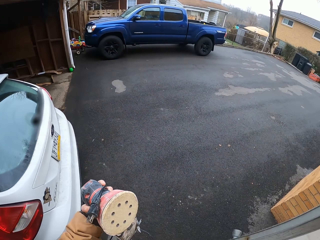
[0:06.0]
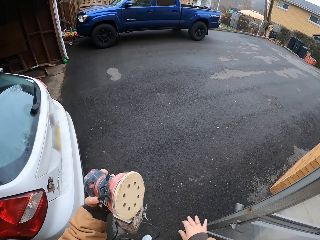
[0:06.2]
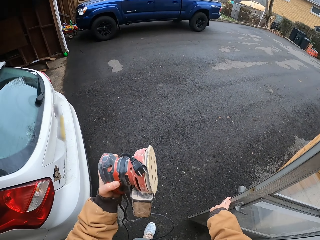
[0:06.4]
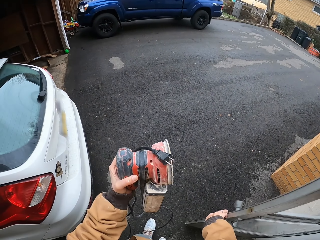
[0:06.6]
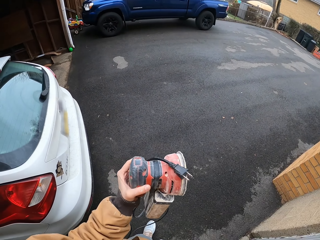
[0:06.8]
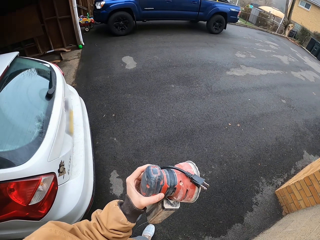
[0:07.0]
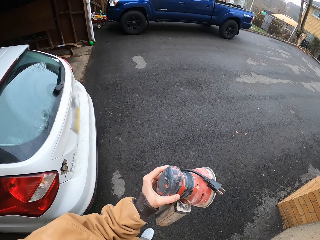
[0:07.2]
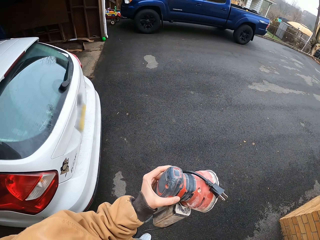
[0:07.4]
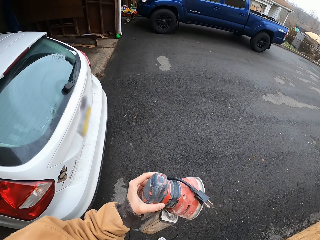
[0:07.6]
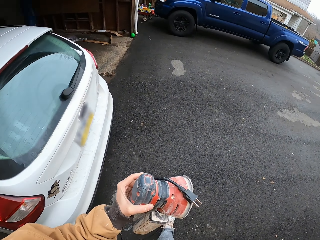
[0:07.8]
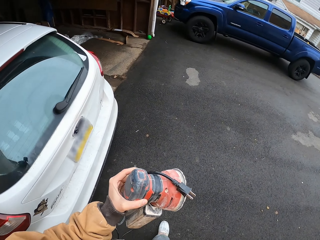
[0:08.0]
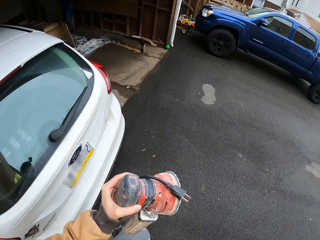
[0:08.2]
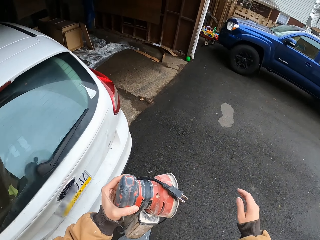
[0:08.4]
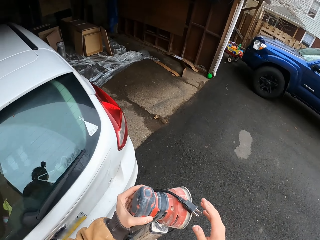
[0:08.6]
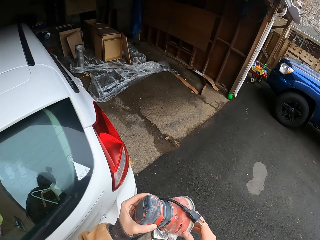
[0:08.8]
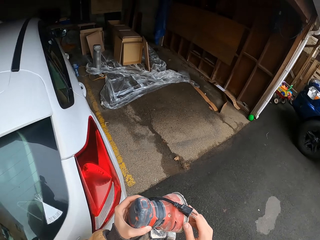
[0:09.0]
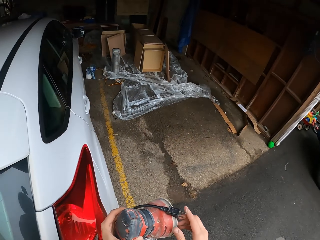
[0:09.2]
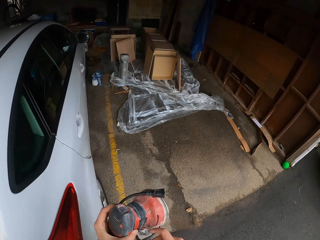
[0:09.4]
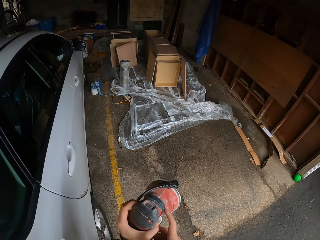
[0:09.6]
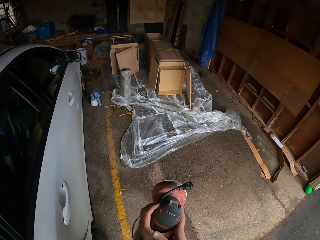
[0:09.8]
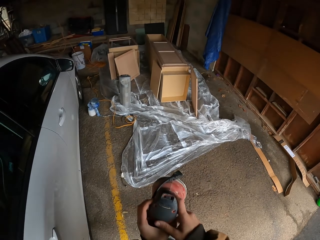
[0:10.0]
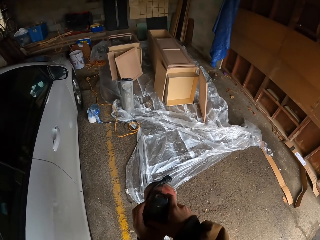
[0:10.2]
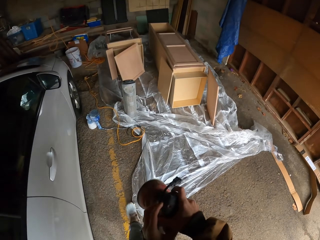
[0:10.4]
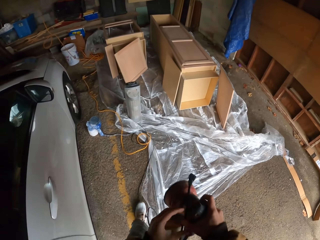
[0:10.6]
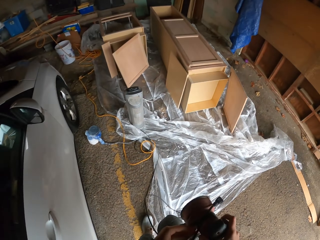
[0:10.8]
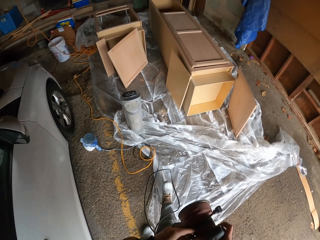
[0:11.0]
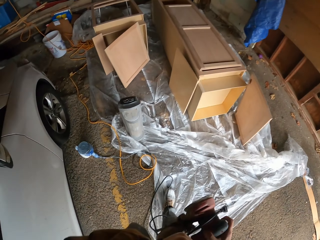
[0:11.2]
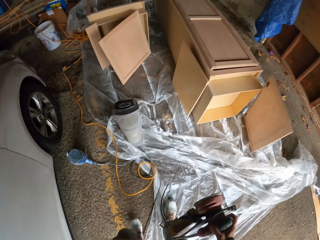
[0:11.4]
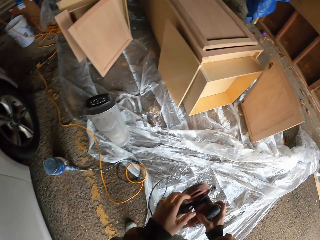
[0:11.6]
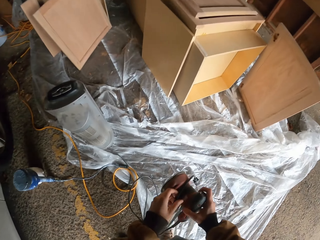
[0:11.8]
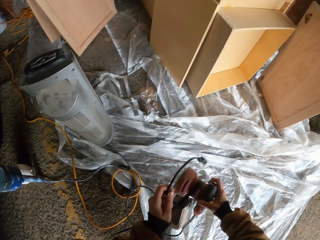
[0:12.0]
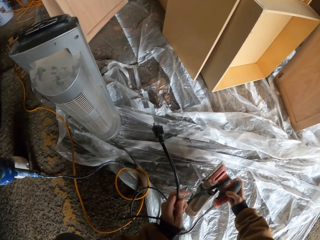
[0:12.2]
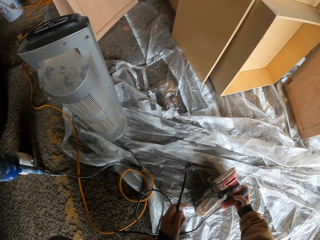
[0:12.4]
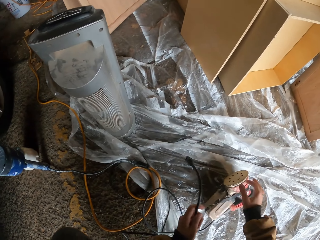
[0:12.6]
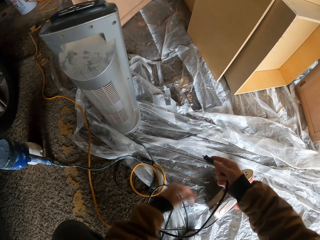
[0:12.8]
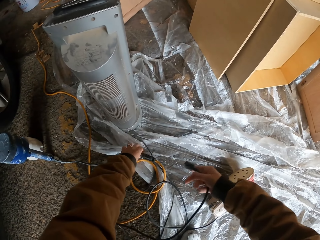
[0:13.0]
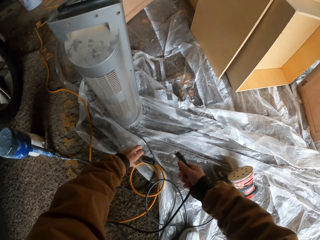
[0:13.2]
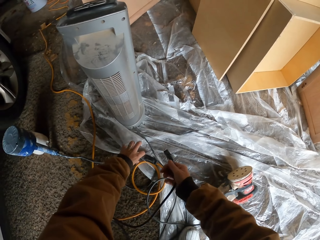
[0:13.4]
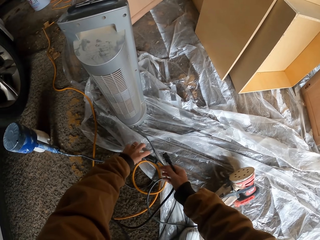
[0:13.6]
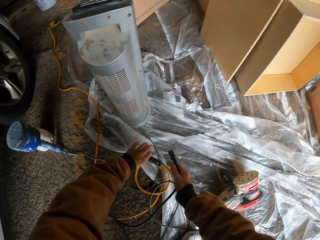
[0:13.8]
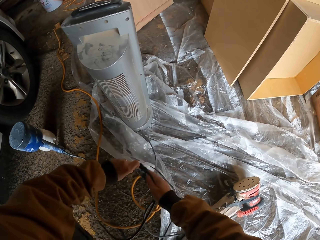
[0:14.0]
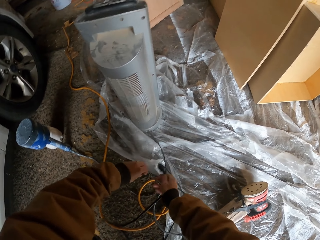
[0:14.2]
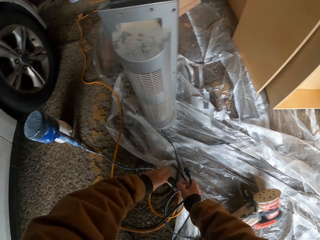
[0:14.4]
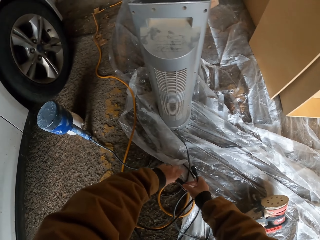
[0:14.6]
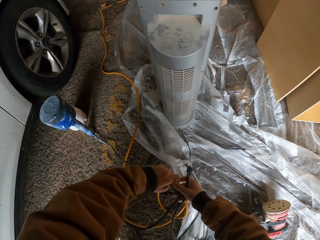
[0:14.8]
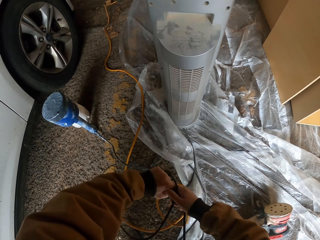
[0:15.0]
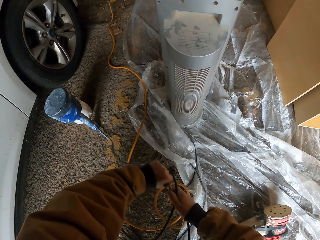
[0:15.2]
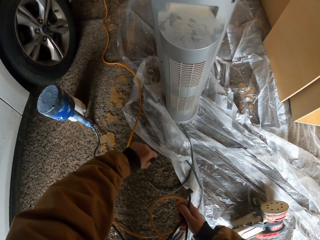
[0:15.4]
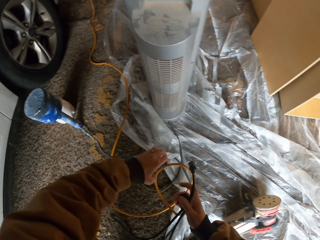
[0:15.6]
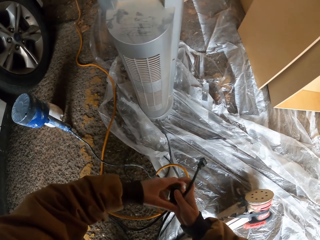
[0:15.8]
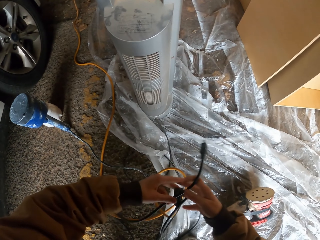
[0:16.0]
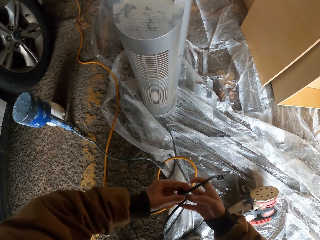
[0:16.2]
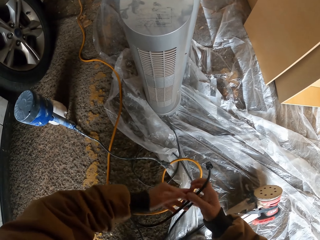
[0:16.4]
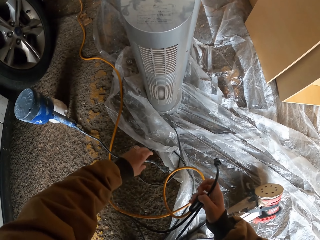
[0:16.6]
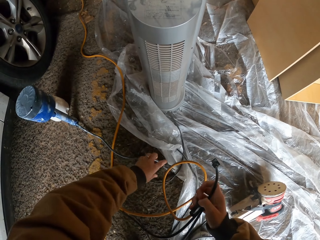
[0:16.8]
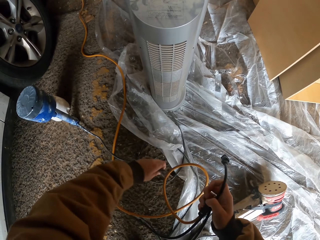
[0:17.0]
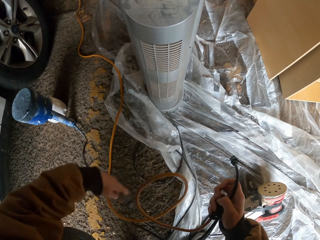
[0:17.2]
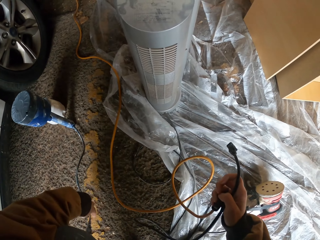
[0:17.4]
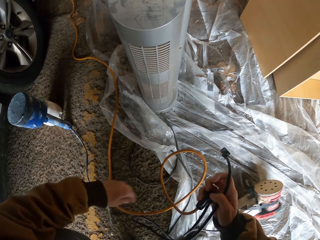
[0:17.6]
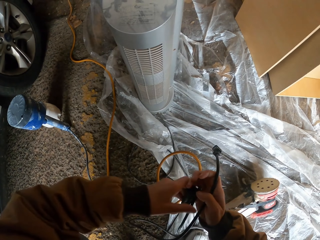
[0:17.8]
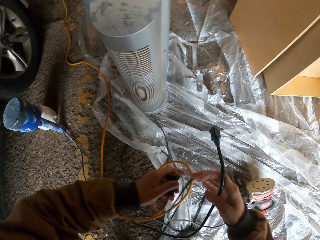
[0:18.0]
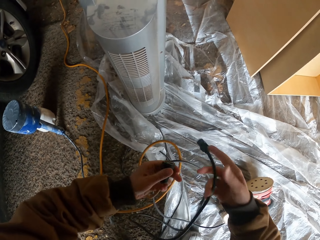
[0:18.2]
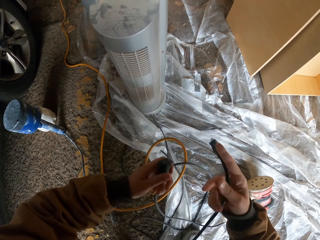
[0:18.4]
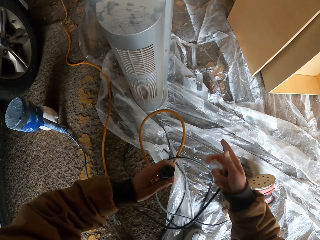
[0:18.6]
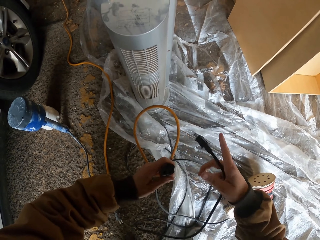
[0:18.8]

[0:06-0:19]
The camera wearer closes the door. They walk towards the garage. They drop the polishing machine. They connect wires. They disconnect the cable. They hold the cable.

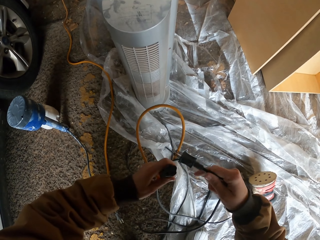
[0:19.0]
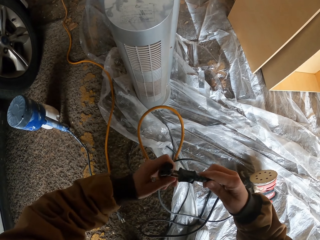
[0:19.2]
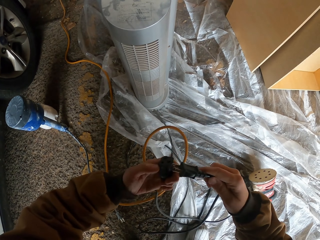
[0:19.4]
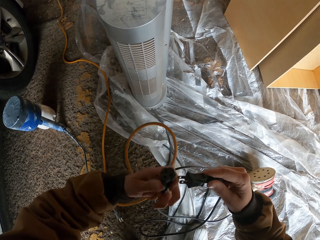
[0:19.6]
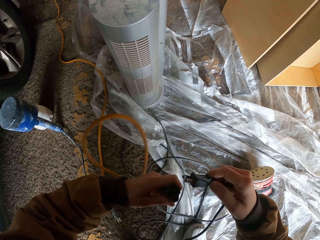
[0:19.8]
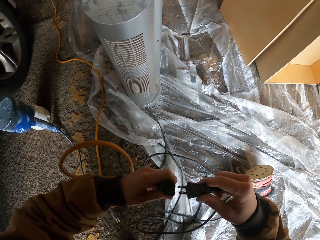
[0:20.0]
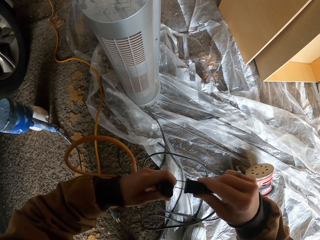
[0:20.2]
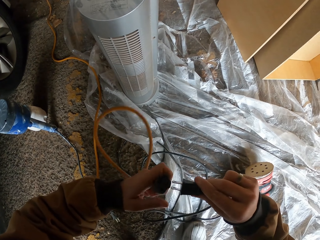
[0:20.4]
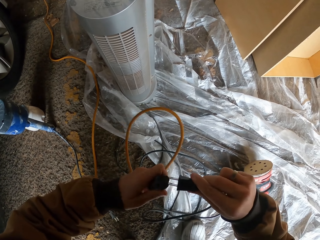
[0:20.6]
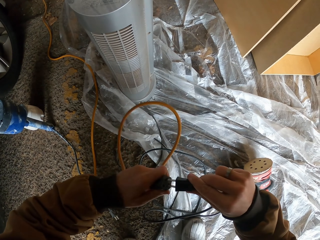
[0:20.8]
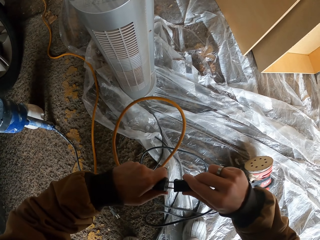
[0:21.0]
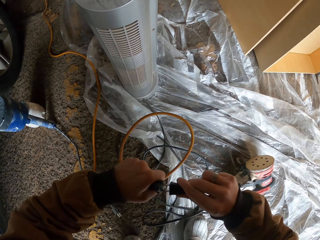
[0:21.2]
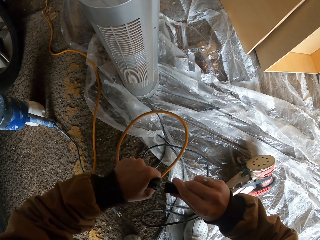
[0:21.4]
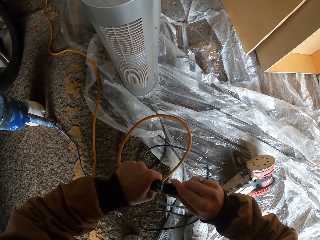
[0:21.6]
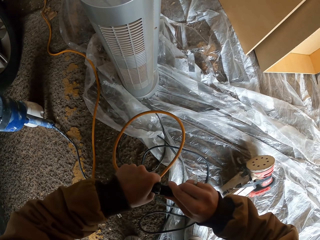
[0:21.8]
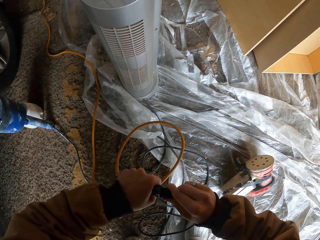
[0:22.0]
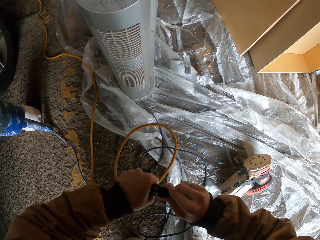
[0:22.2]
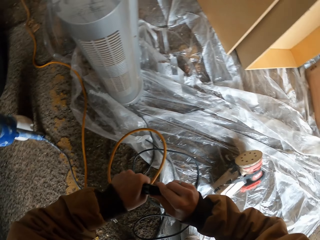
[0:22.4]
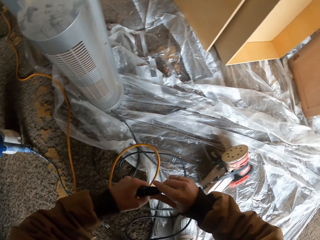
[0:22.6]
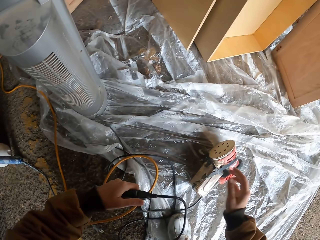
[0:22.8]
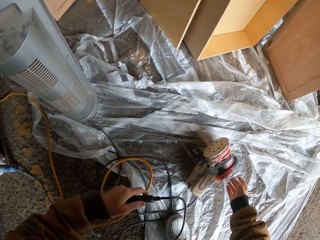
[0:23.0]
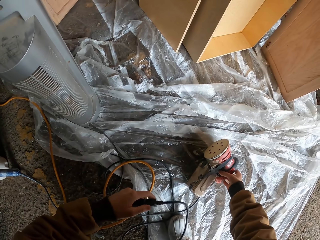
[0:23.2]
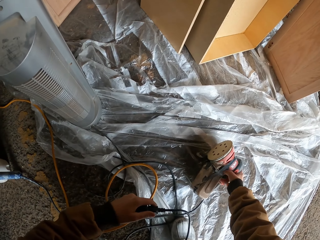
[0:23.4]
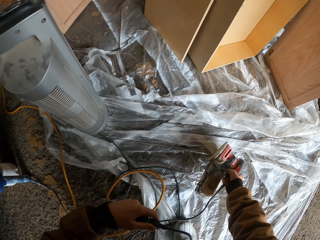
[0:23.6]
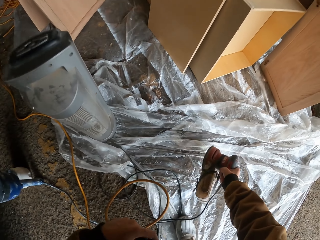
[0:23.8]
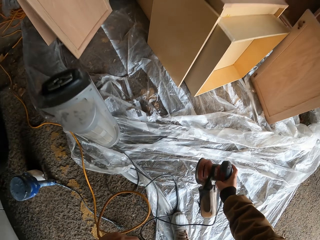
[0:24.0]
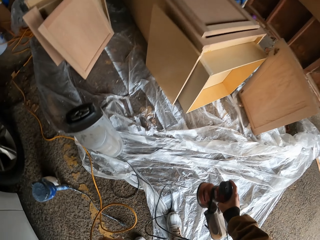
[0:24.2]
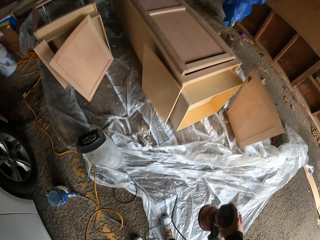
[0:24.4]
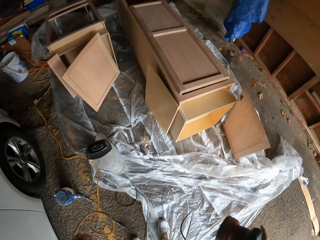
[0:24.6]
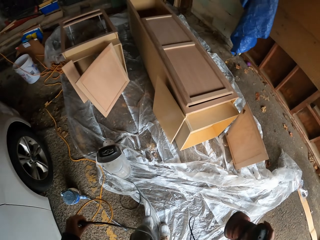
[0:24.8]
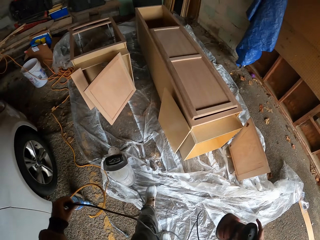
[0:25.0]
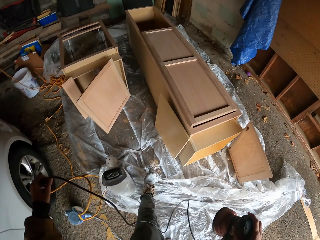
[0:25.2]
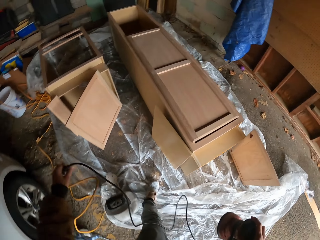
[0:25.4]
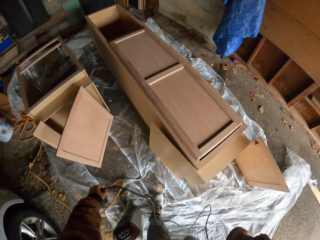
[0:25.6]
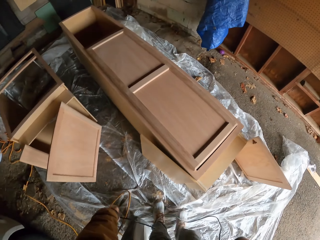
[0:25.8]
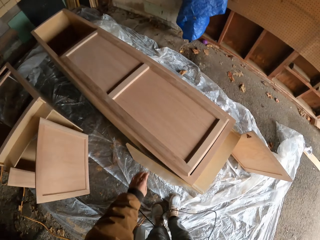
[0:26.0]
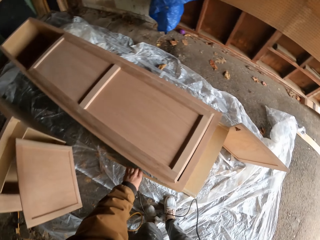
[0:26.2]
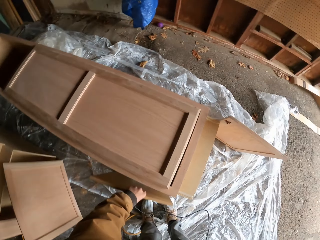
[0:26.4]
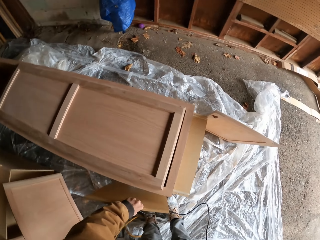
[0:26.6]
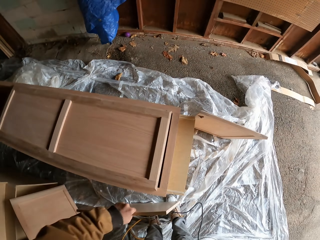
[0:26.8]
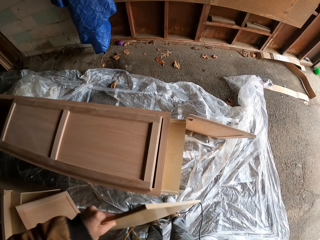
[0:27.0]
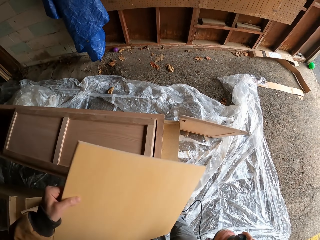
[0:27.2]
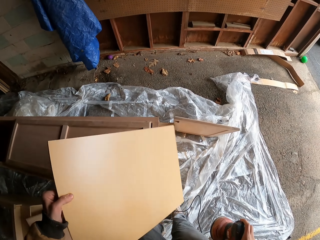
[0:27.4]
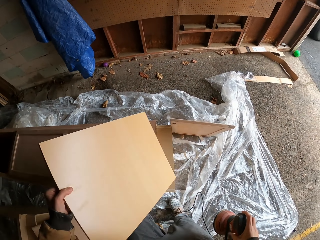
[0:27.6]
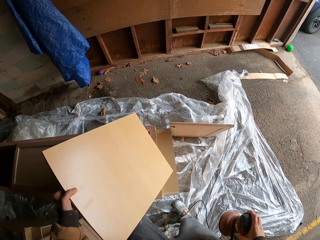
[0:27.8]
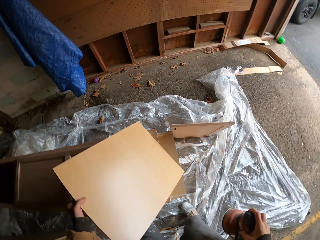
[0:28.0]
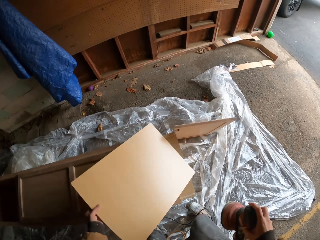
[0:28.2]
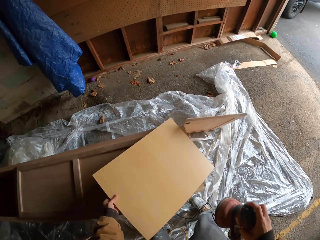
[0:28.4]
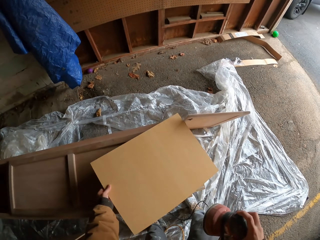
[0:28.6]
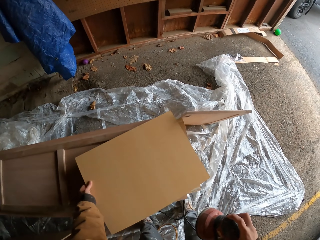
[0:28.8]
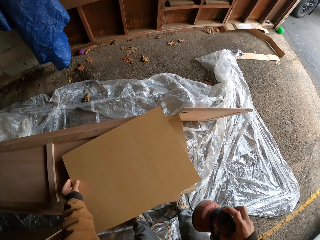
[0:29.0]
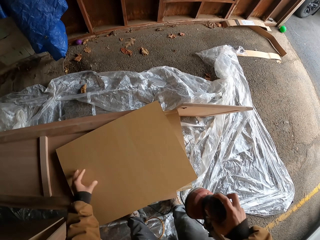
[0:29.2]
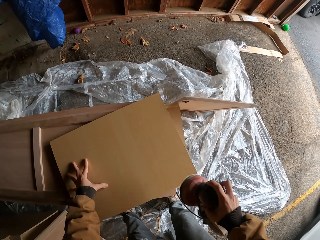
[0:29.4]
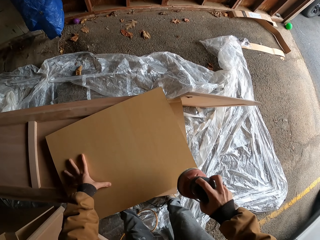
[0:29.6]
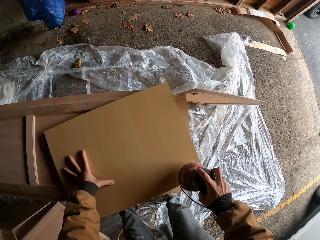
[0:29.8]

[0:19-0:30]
The camera wearer connects the cable with the socket. They pick up a polishing machine. They walk in the room. They pick up wood. They drop the wood.
